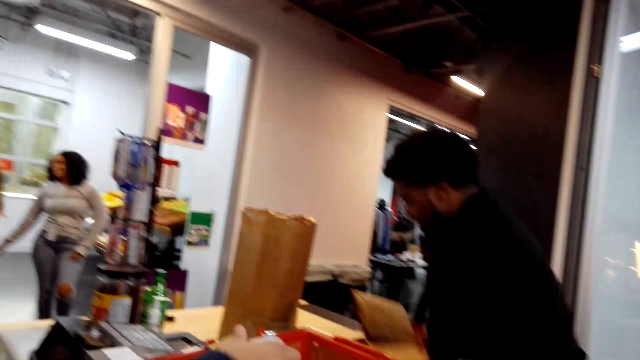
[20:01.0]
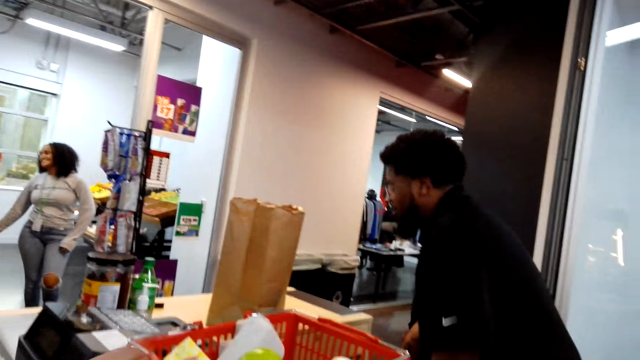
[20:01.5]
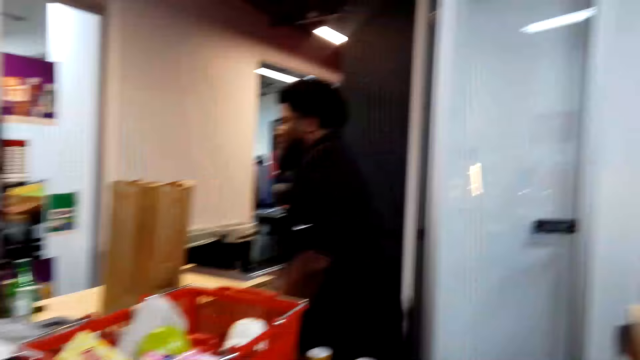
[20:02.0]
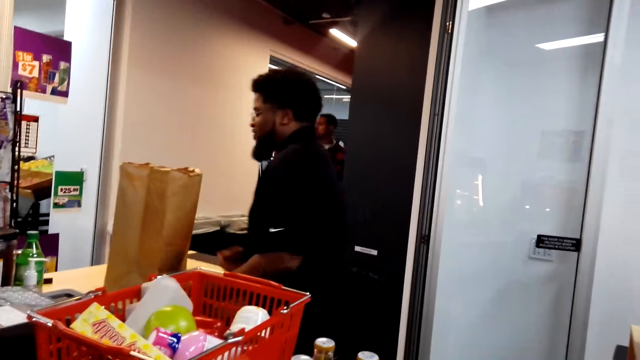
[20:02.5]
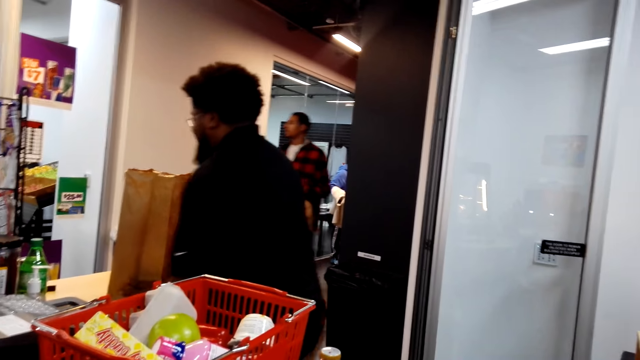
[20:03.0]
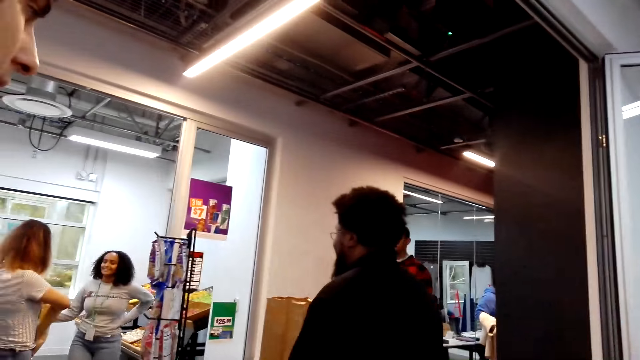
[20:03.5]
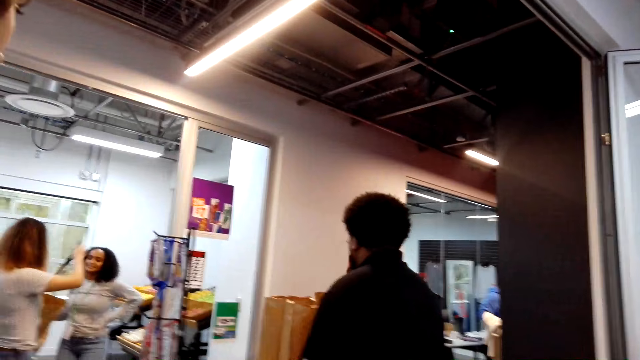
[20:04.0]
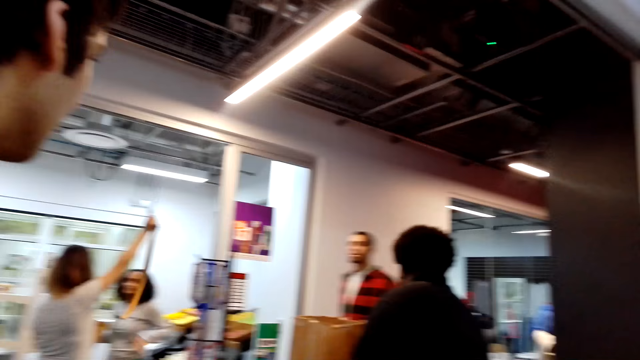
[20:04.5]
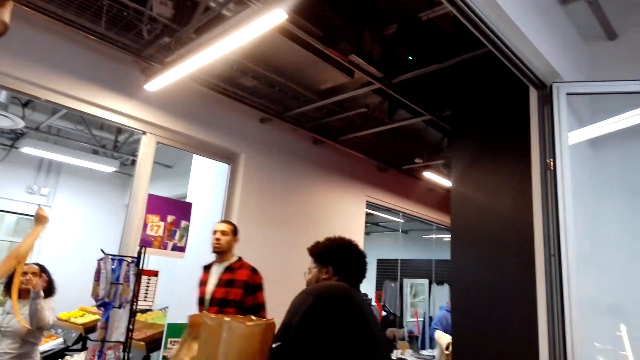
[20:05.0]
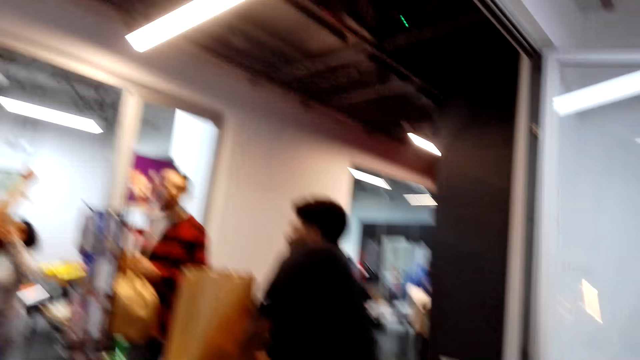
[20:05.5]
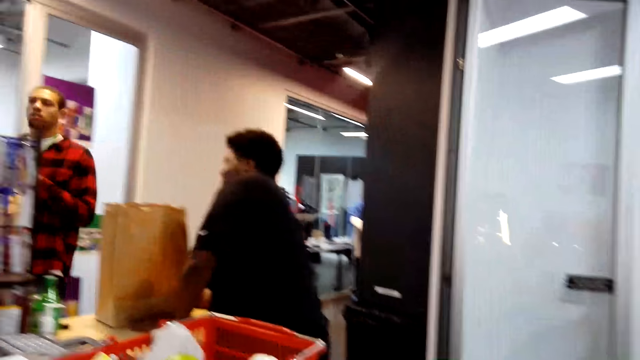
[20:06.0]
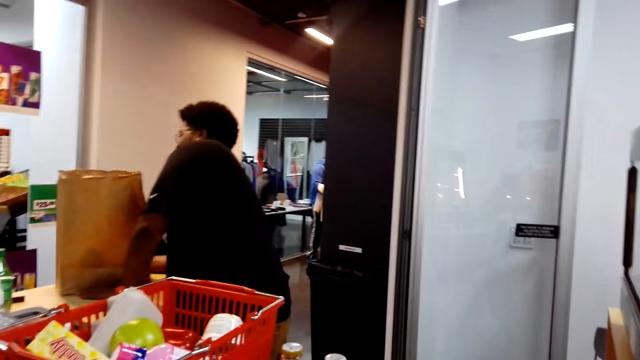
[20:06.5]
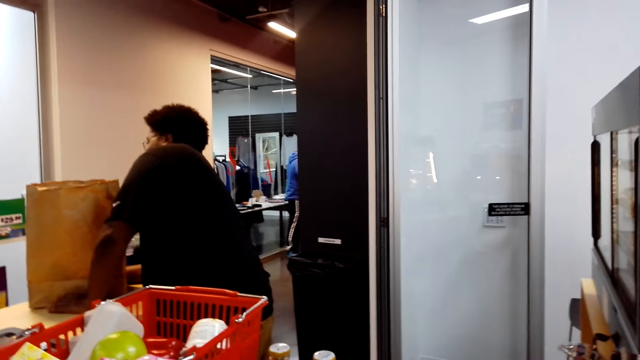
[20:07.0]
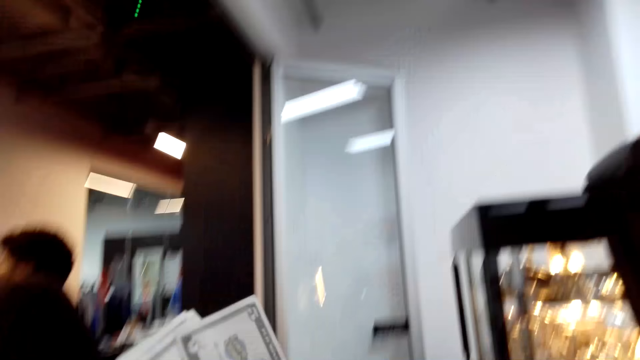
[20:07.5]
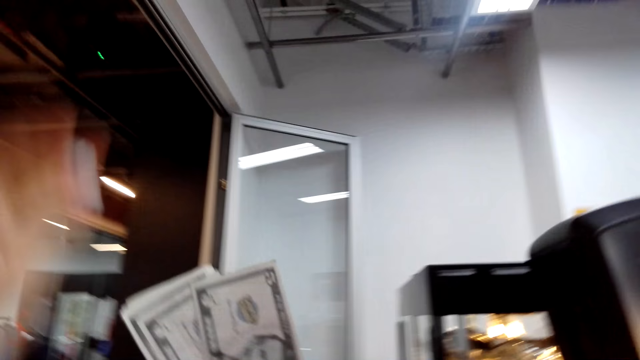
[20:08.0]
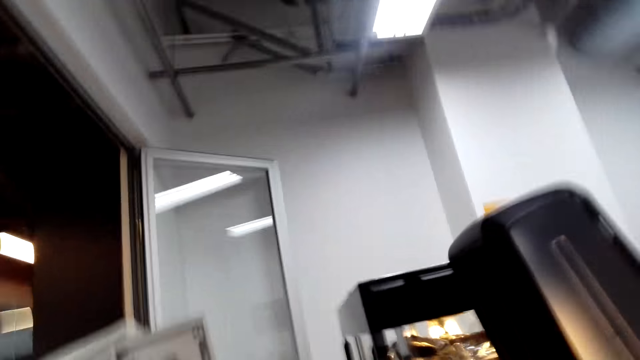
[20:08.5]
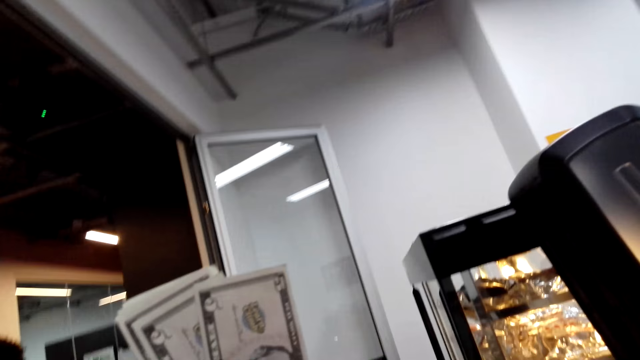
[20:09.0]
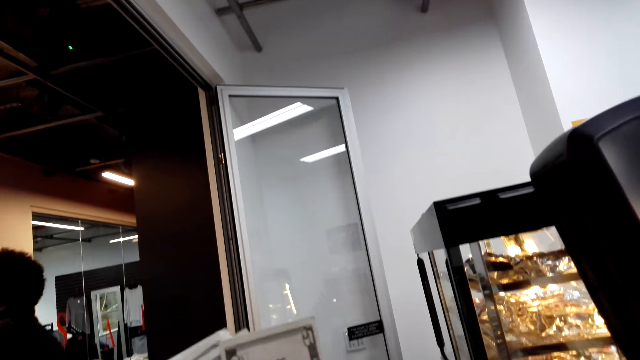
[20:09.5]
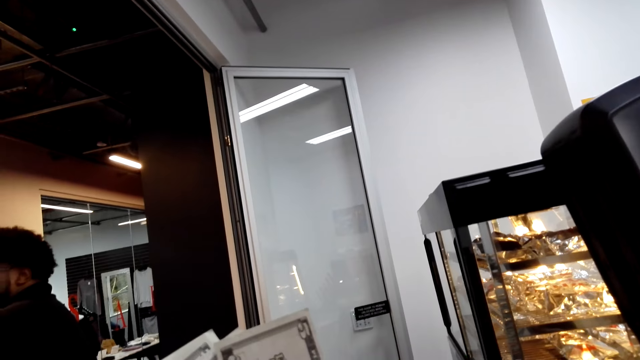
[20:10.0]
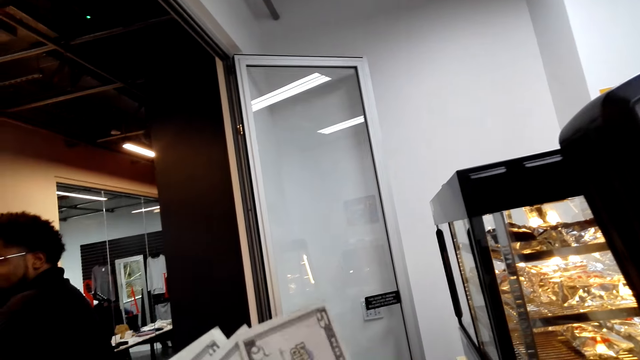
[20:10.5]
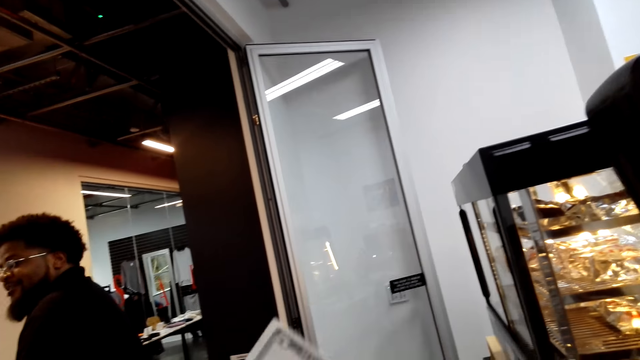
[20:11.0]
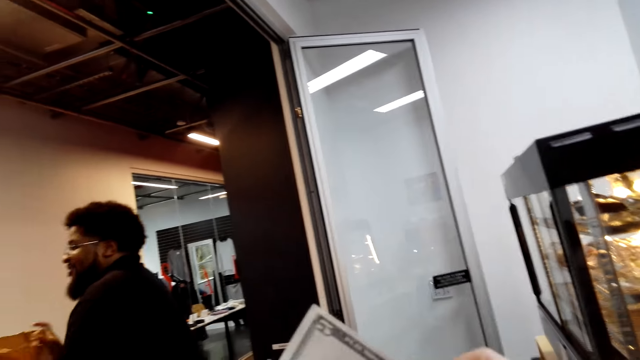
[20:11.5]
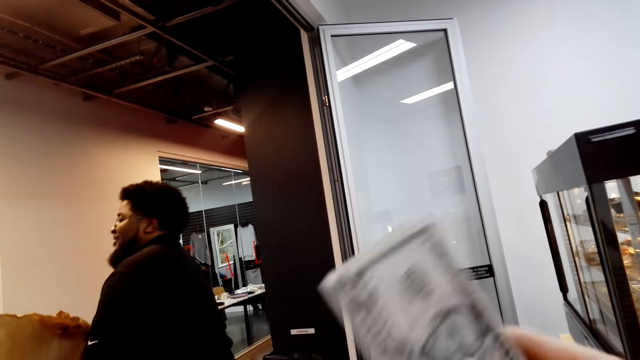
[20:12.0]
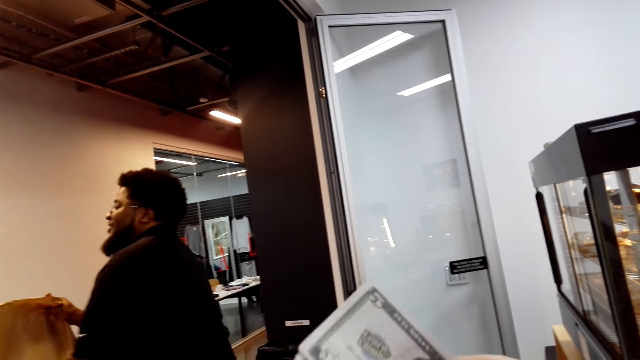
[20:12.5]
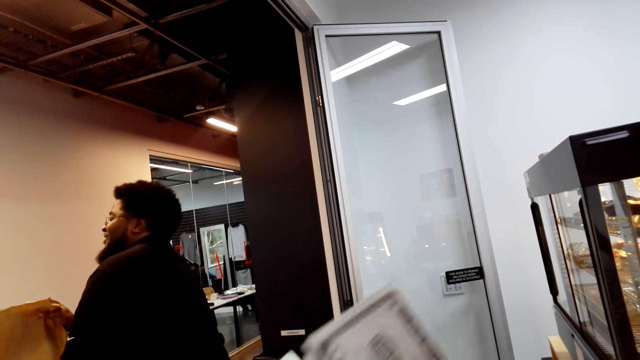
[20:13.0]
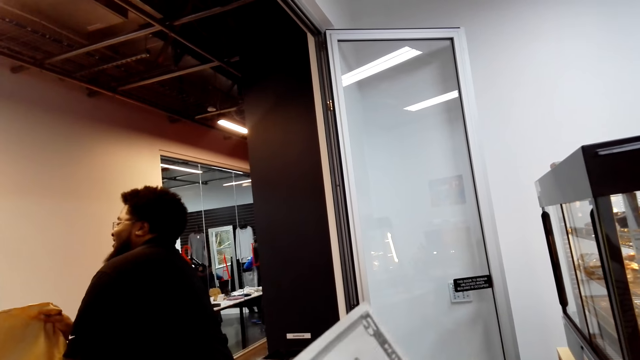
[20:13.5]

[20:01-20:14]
The camera wearer holds the money on the hands. They count the money.

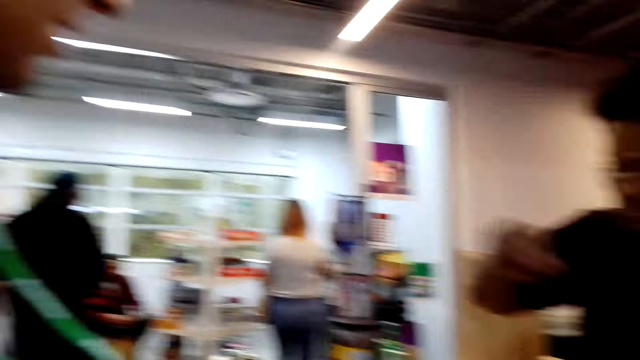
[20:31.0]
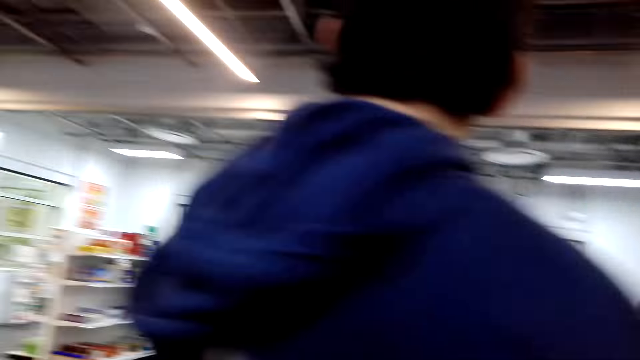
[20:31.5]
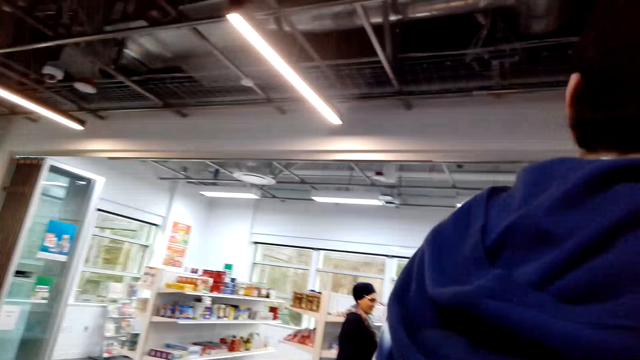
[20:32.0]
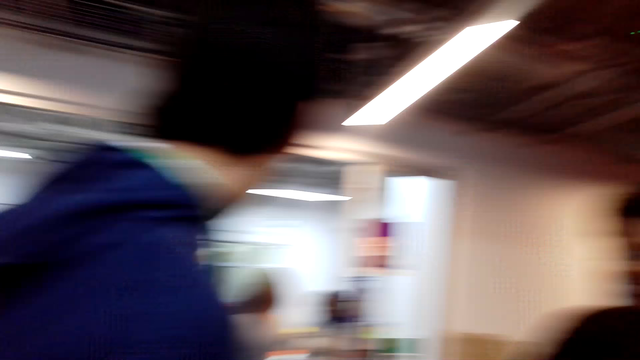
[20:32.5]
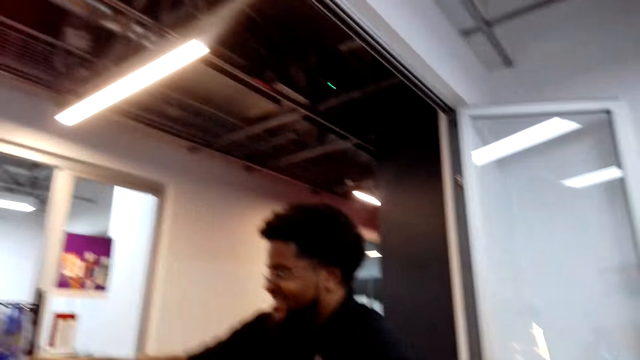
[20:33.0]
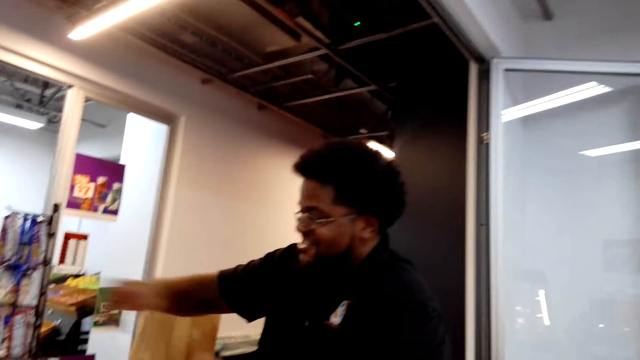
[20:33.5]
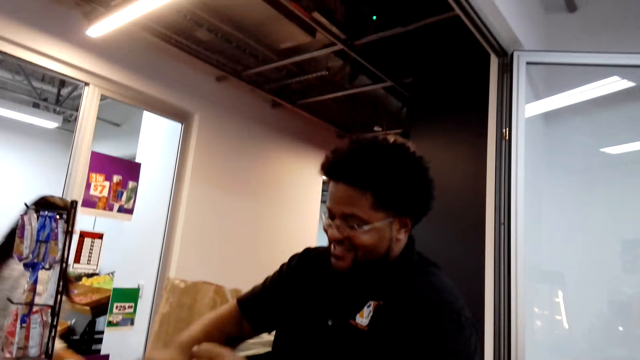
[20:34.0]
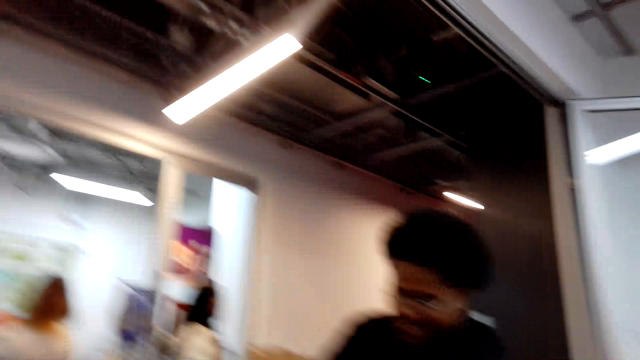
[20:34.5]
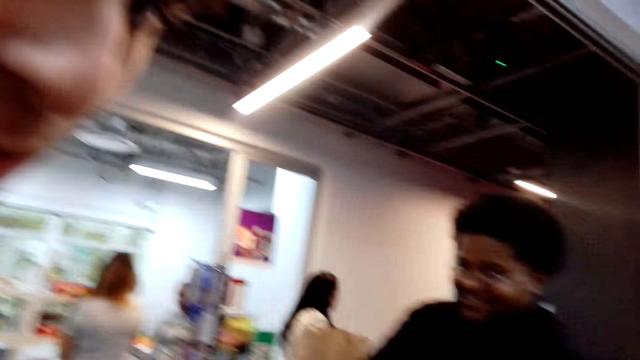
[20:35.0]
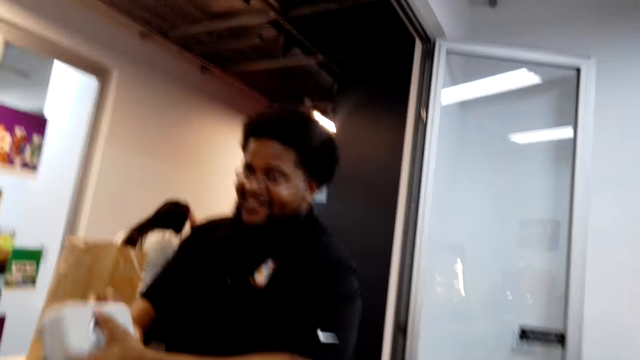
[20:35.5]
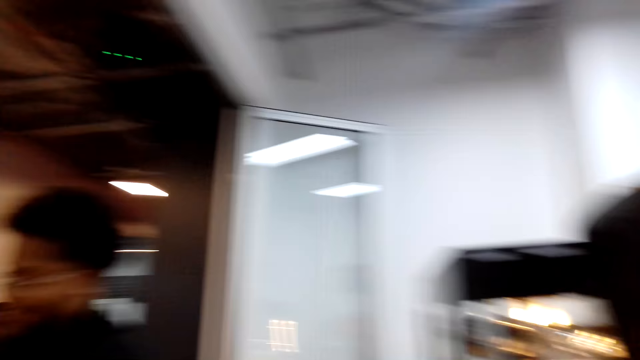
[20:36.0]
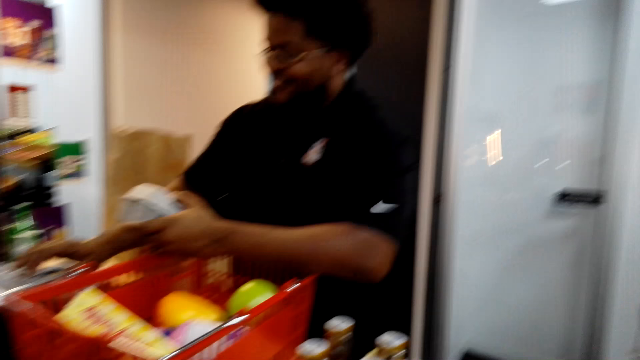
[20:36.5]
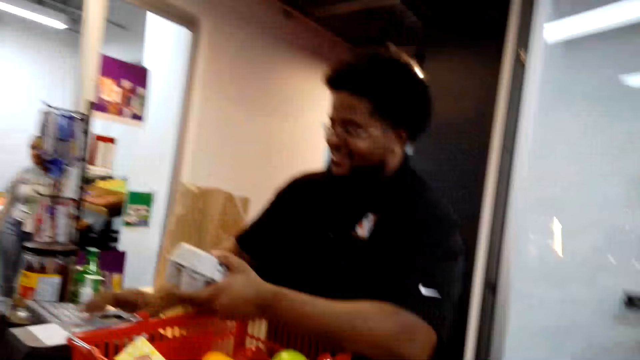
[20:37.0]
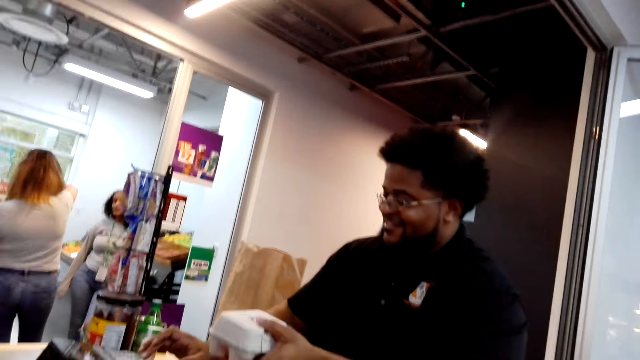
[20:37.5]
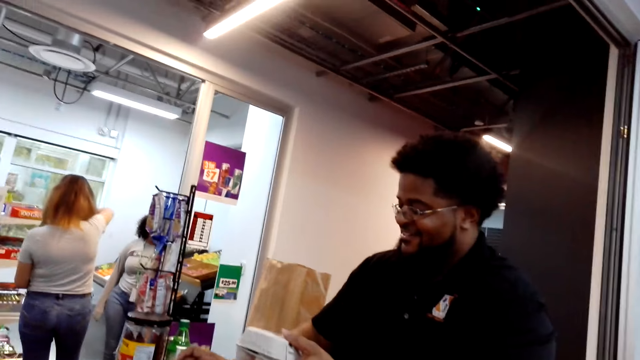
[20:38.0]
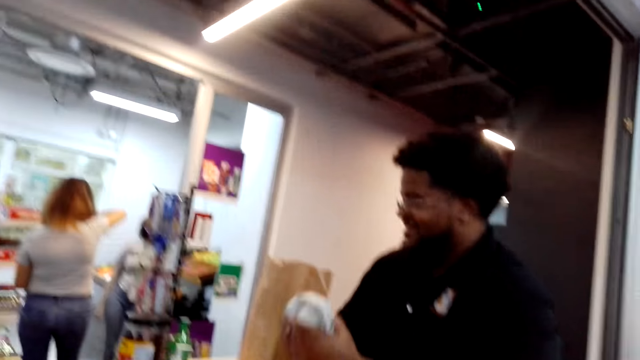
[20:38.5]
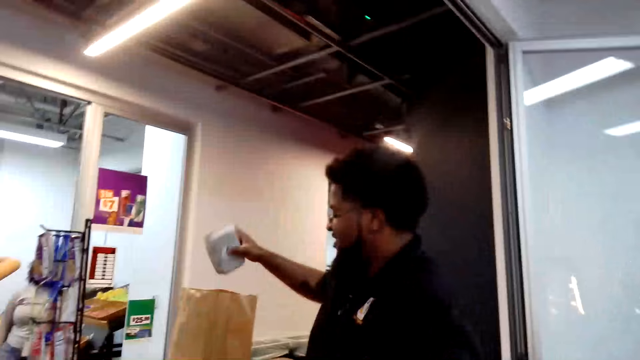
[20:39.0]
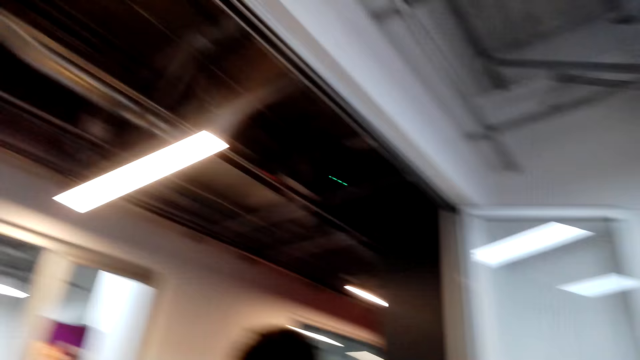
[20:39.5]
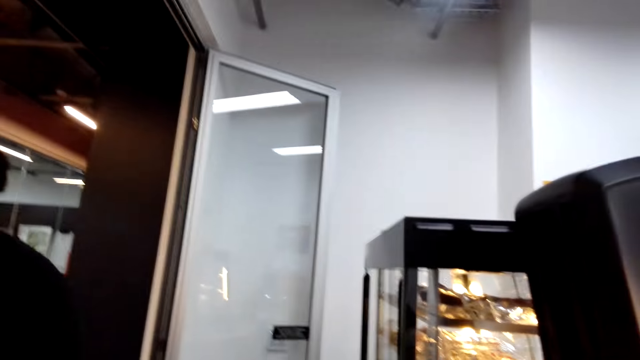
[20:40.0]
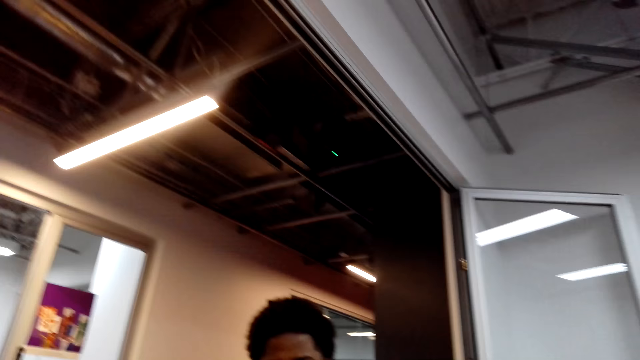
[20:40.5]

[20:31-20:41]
The camera wearer looks around. A man is billing the items. The man presses the cash register, looks at a product and puts a product at the bag.
